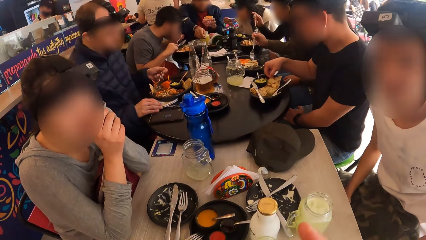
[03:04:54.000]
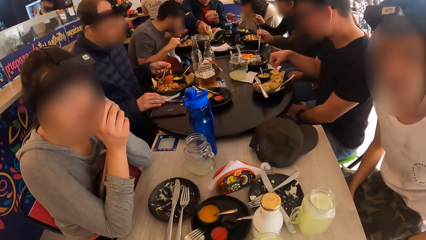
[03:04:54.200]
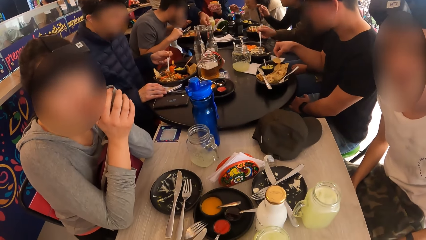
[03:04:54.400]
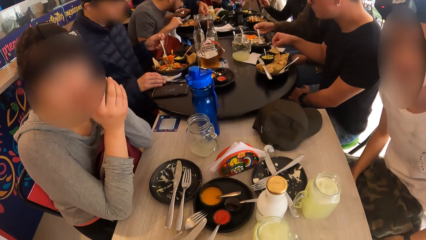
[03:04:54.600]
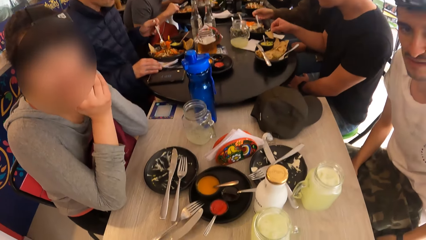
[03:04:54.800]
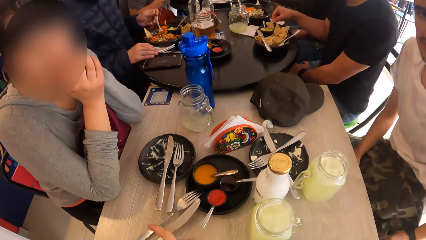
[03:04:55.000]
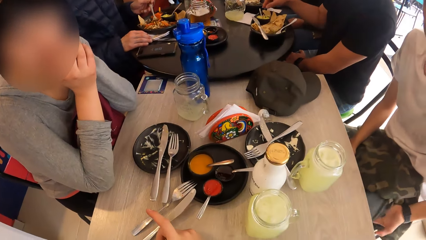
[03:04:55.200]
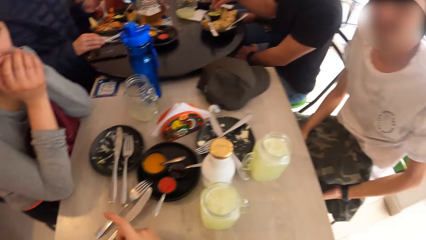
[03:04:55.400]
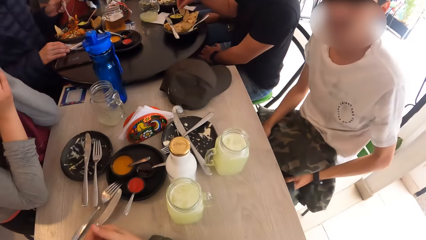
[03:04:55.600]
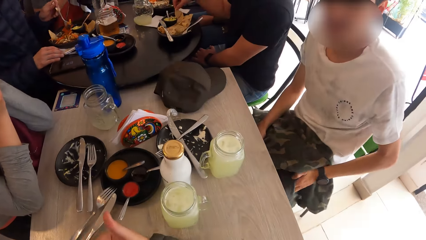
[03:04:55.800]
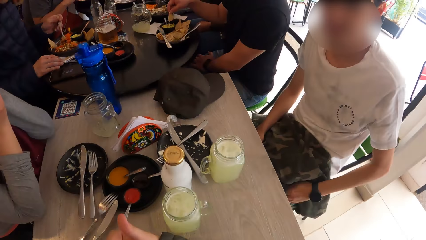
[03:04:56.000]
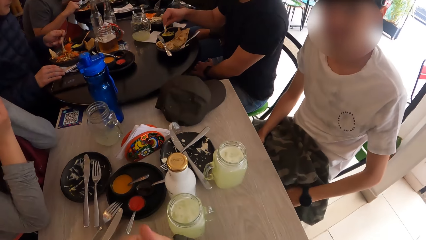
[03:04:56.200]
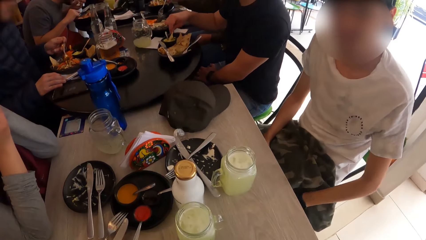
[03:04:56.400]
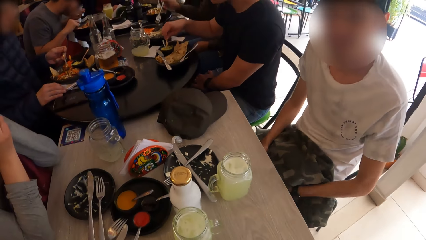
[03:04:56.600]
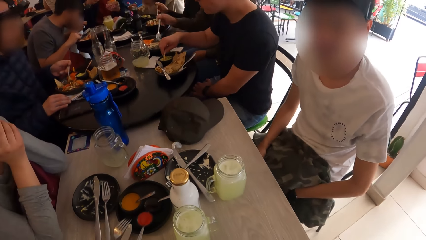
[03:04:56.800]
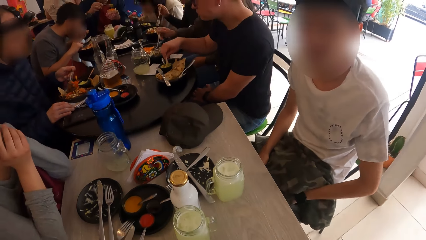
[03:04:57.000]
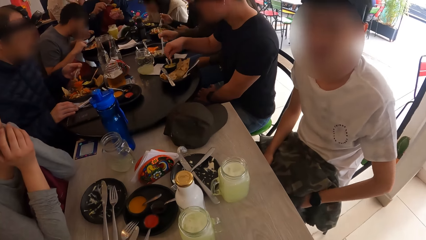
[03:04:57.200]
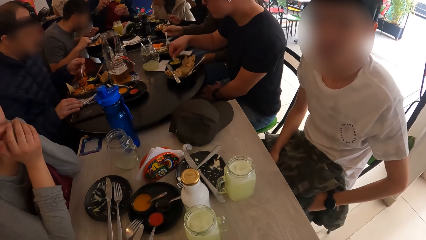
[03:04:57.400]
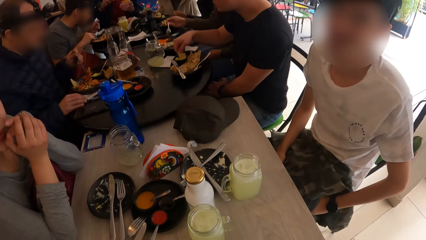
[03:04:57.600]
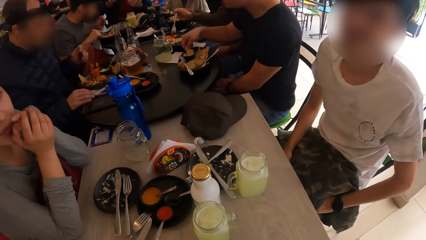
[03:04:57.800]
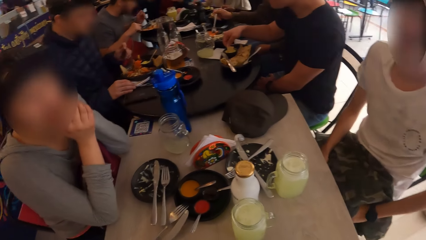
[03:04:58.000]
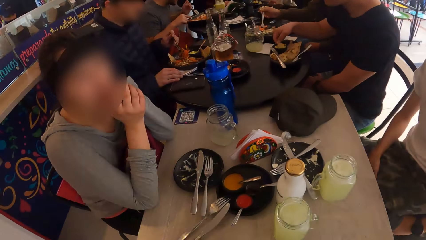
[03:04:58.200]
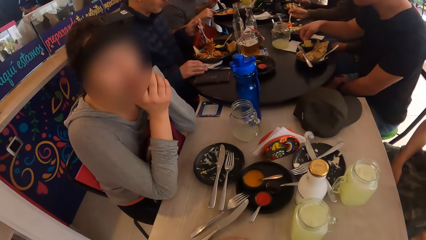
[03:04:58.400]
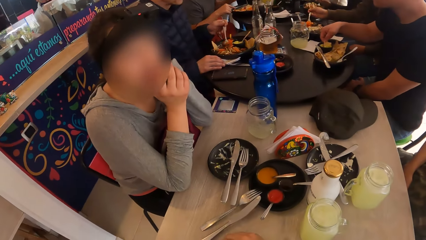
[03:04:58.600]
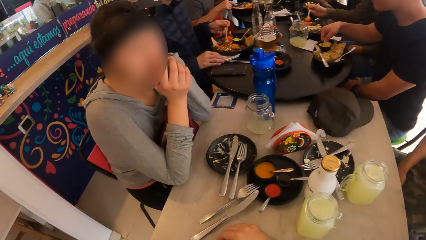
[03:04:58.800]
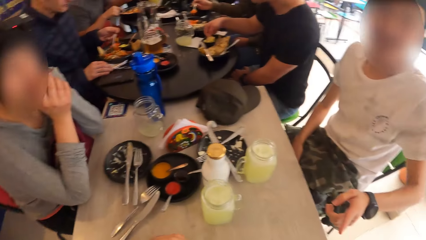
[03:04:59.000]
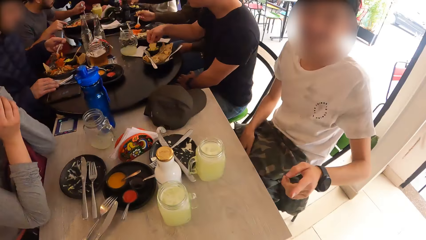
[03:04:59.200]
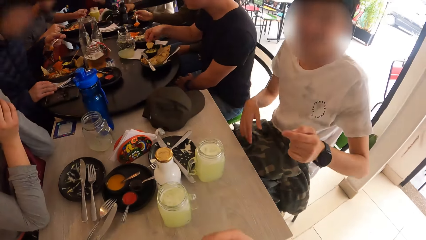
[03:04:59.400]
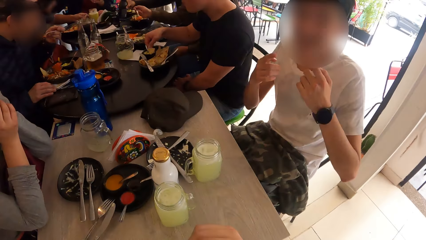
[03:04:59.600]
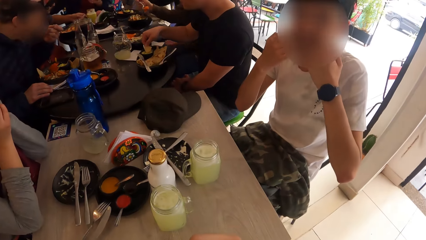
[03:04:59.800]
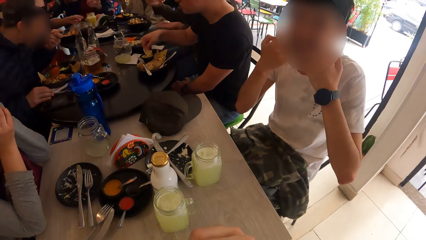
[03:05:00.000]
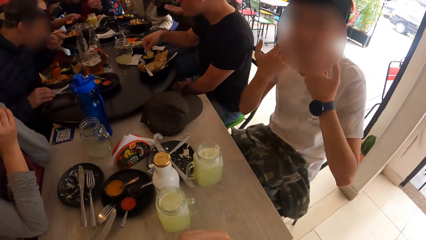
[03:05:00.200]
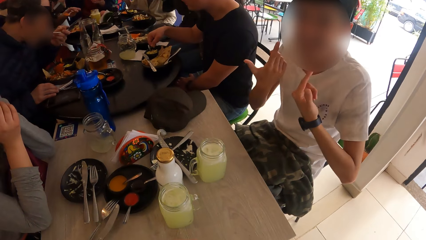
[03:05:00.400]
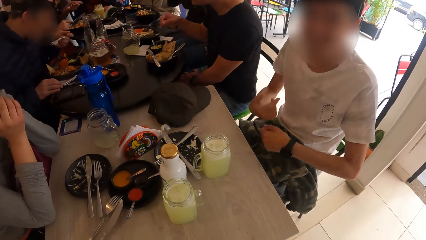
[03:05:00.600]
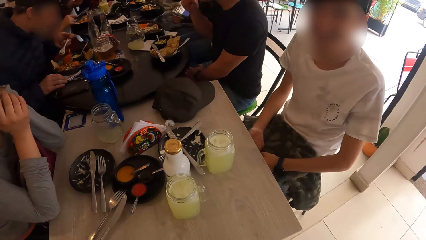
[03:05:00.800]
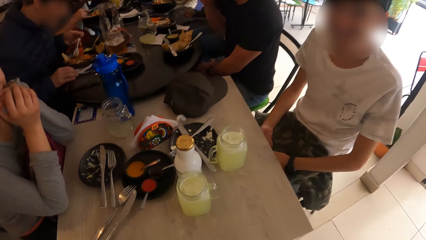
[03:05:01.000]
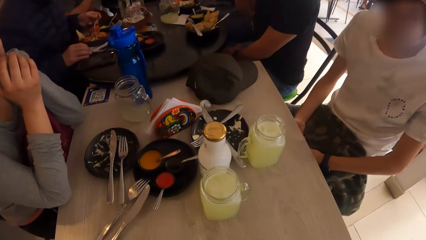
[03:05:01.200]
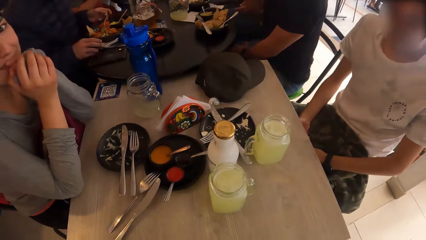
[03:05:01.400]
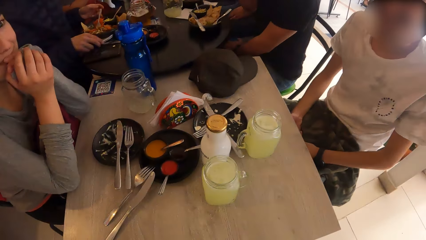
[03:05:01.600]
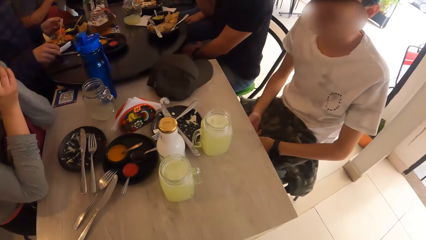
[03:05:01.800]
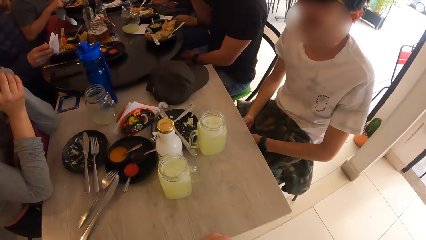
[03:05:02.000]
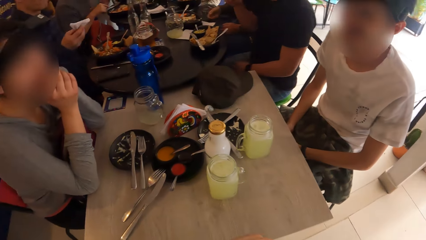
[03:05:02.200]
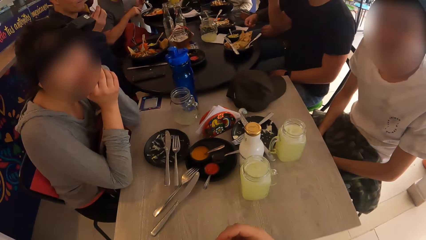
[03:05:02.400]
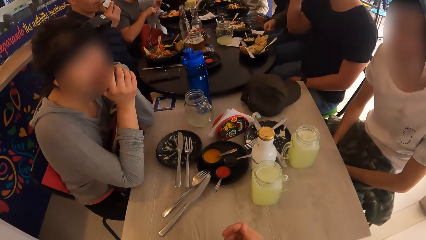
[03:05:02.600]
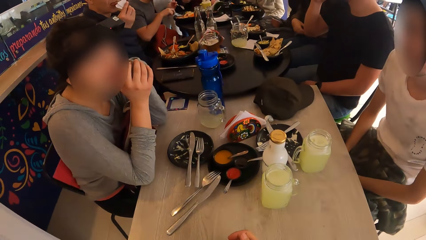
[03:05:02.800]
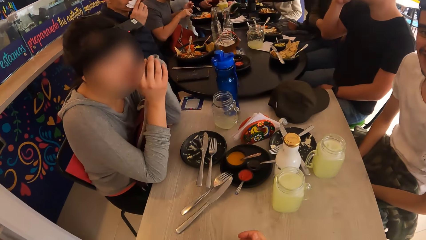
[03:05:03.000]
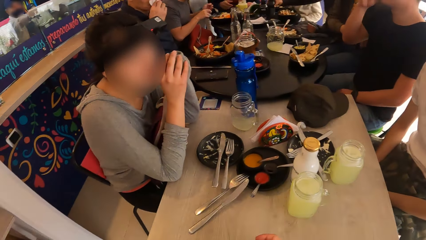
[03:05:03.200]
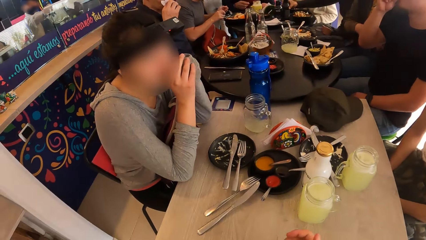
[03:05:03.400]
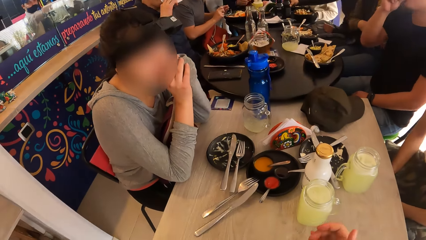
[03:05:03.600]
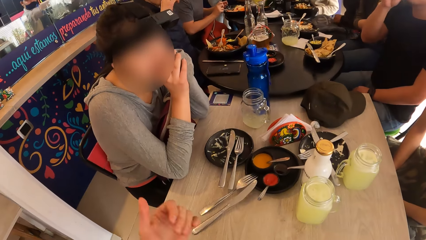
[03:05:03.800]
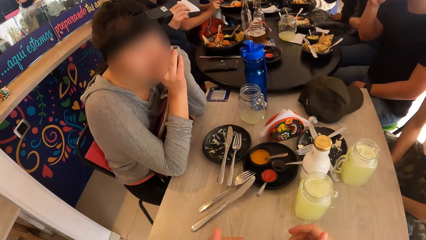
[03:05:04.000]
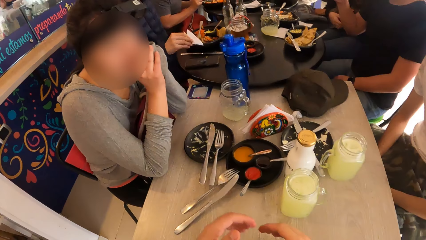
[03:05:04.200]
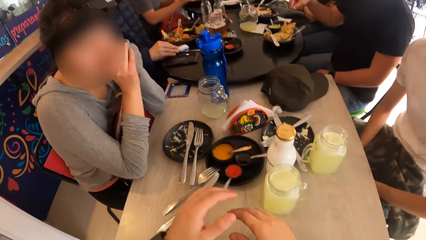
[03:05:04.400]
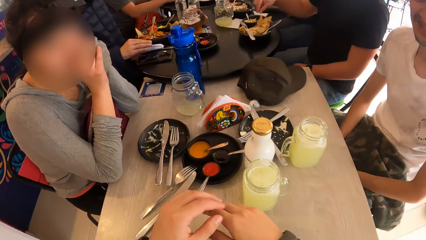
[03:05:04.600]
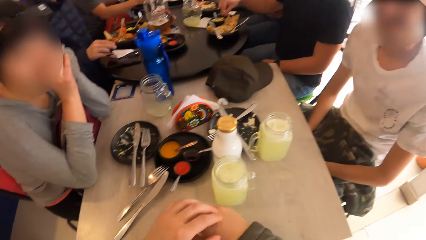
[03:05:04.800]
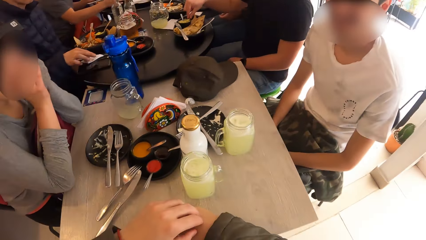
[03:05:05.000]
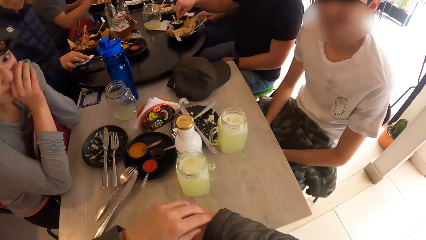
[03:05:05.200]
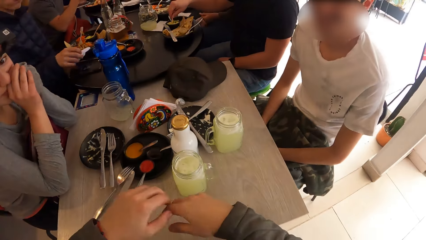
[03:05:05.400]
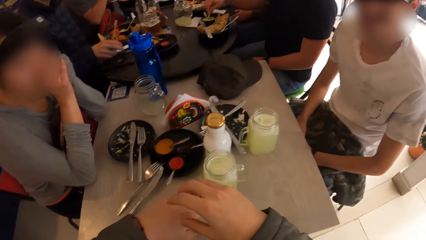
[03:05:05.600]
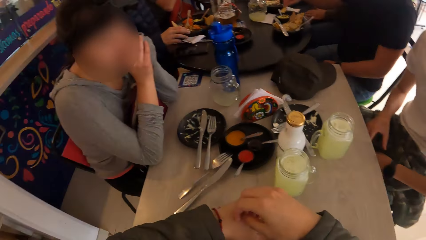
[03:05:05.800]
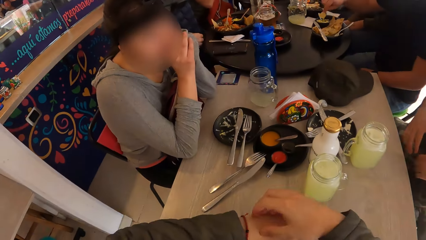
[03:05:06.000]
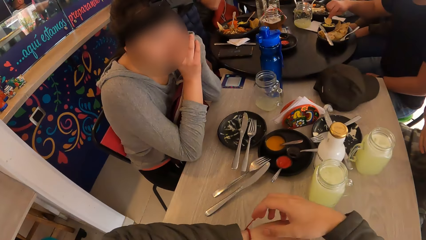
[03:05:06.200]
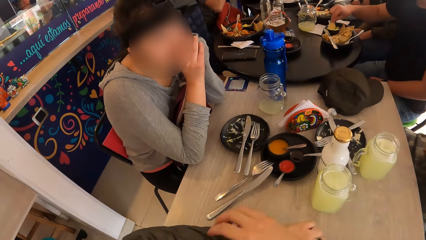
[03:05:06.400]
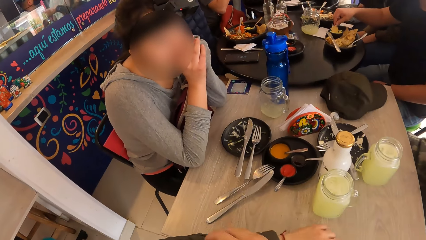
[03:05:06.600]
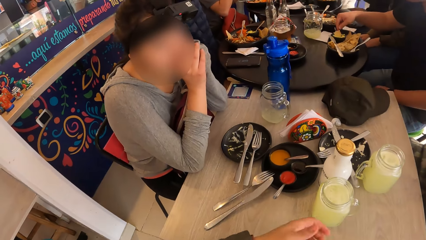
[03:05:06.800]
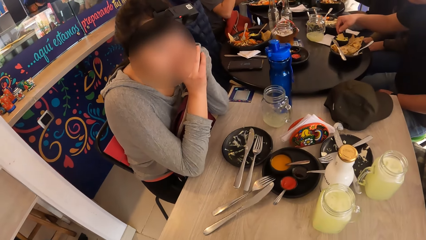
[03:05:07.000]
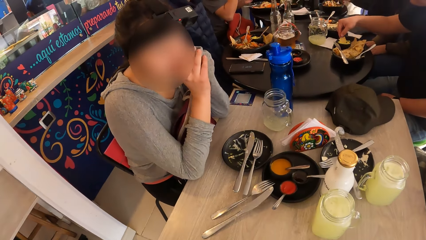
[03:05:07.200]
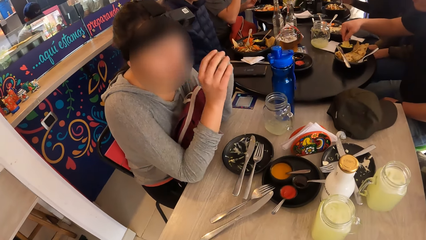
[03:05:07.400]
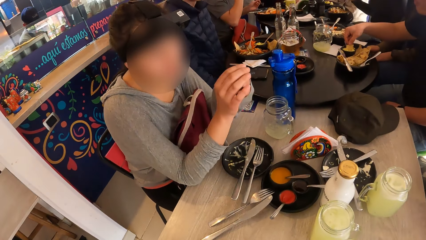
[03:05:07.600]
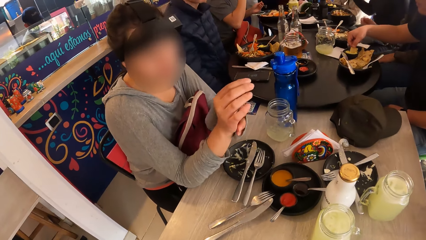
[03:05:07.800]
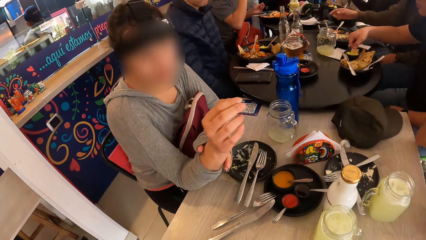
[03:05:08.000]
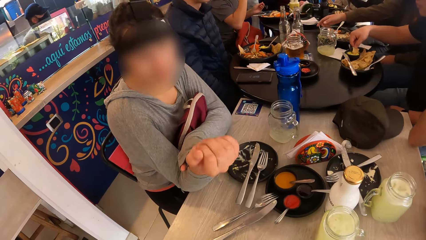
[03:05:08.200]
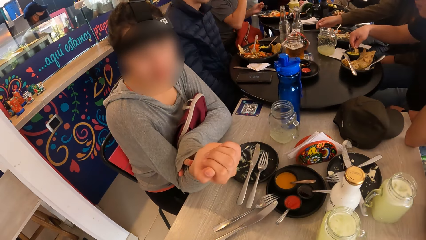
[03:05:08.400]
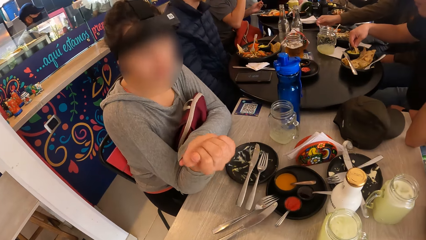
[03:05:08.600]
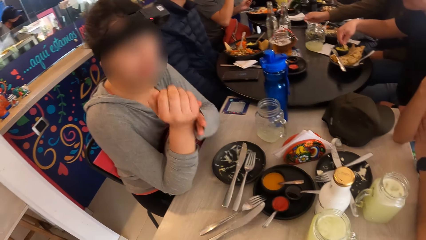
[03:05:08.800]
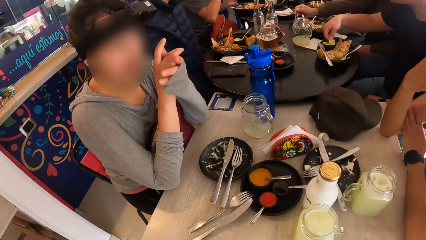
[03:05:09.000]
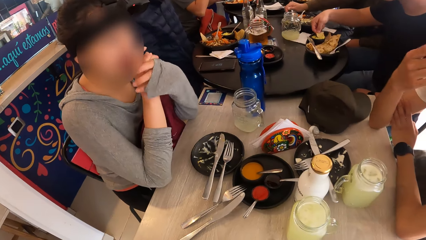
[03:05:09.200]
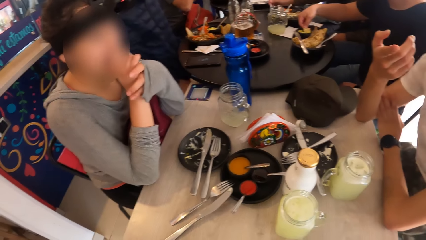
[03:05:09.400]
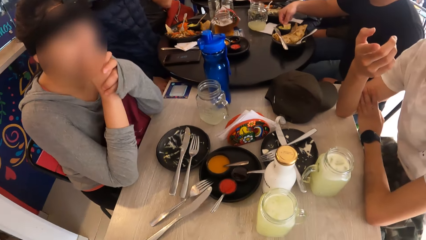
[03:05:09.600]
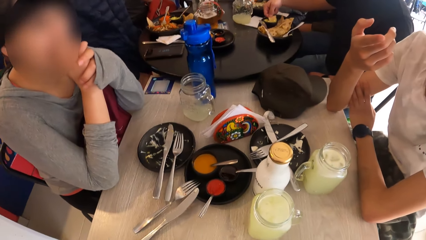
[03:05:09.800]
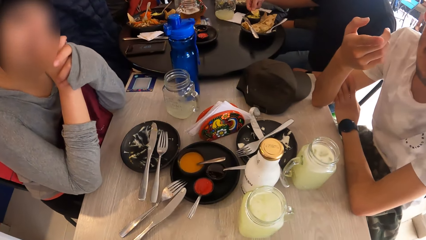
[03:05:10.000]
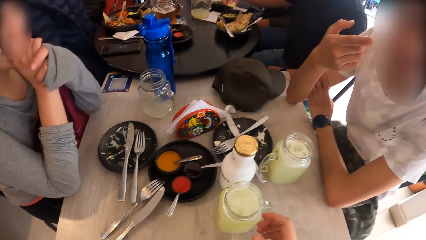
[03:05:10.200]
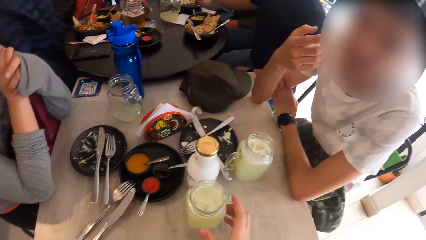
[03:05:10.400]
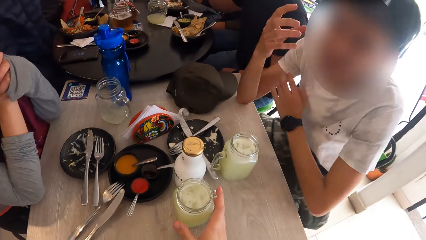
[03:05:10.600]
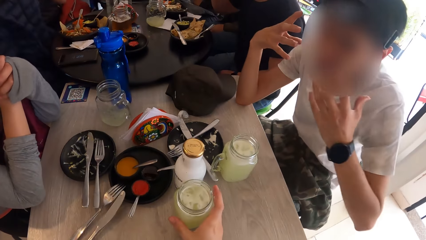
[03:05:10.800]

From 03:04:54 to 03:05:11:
The camera wearer looks around the room. He looks at a man. He looks at a lady. He gestures out with his hands. Another man picks up the tissue on the table with his right hand and wipes his mouth with the tissue in his right hand. The camera wearer looks around the room. The other man drops the tissue in his right hand on the table. The camera wearer holds the table. The other man flips the tissue on the table with his right hand. The lady lifts her hands.
